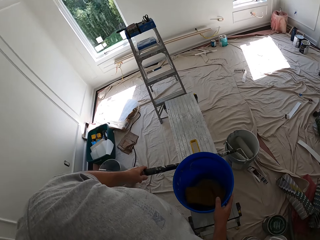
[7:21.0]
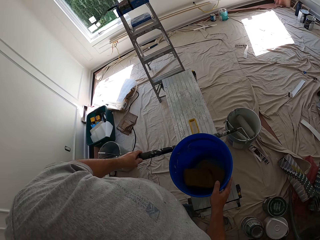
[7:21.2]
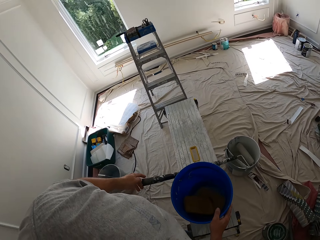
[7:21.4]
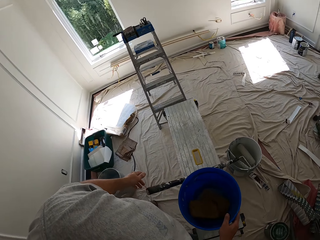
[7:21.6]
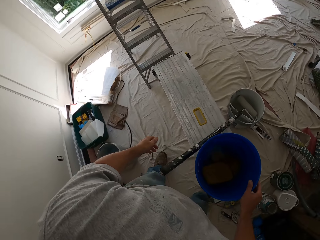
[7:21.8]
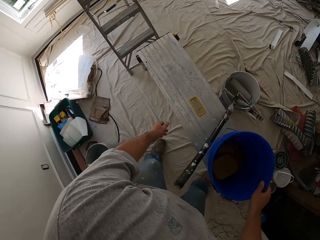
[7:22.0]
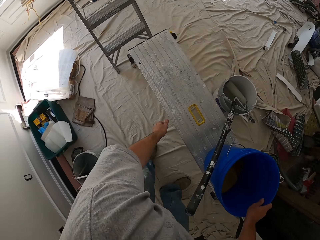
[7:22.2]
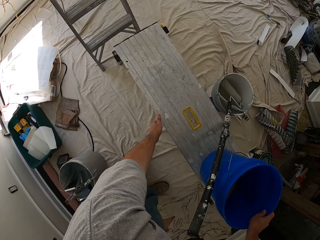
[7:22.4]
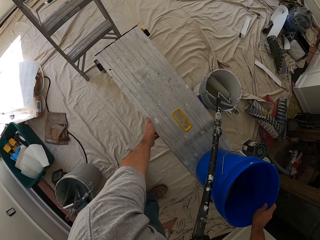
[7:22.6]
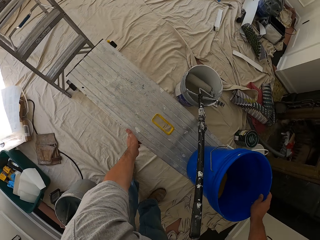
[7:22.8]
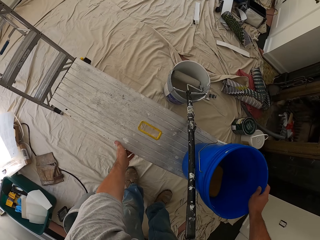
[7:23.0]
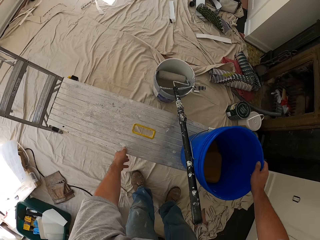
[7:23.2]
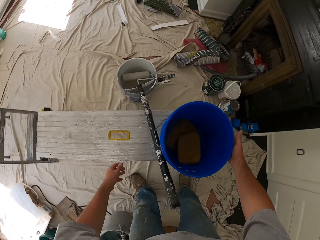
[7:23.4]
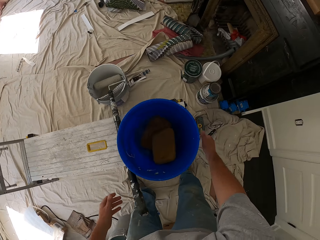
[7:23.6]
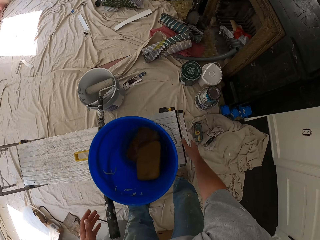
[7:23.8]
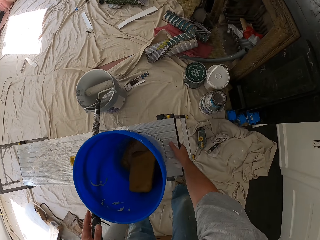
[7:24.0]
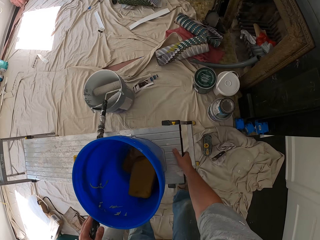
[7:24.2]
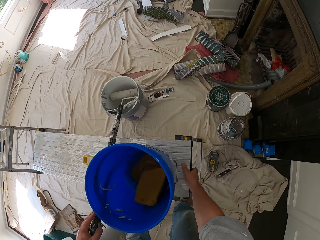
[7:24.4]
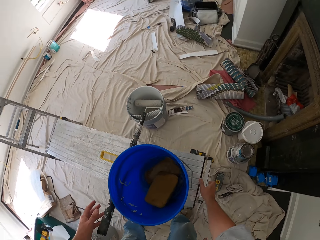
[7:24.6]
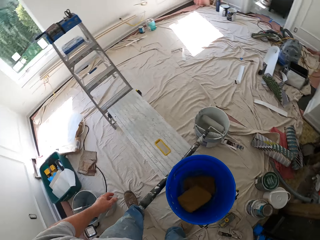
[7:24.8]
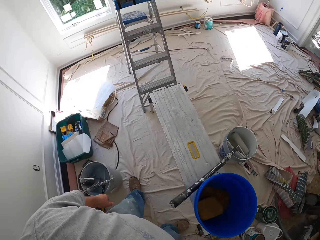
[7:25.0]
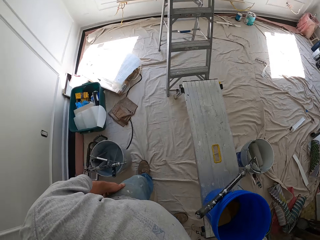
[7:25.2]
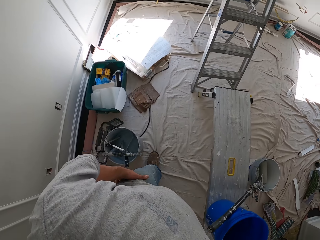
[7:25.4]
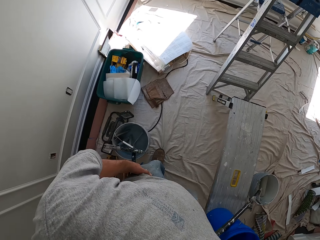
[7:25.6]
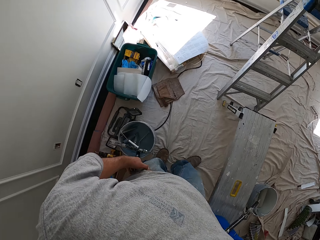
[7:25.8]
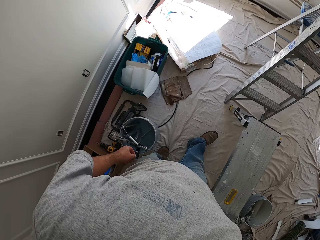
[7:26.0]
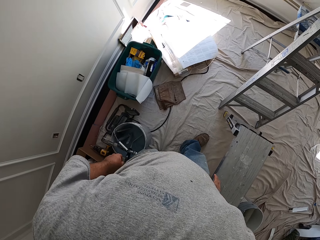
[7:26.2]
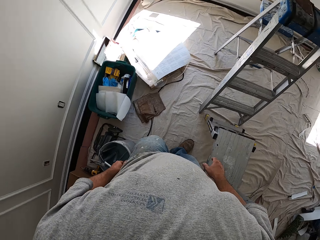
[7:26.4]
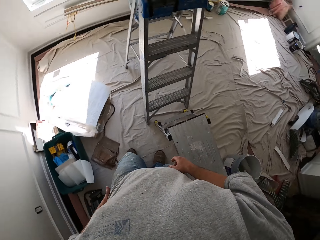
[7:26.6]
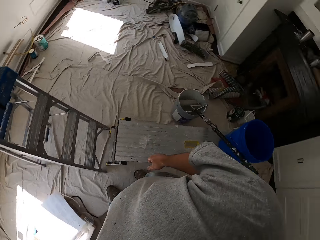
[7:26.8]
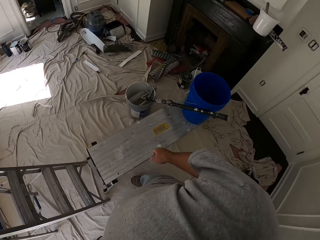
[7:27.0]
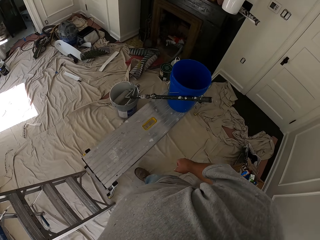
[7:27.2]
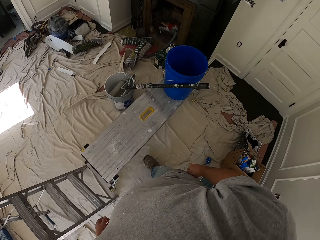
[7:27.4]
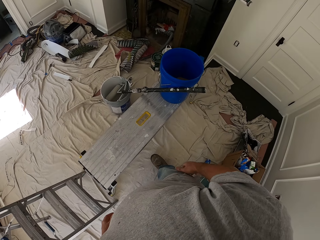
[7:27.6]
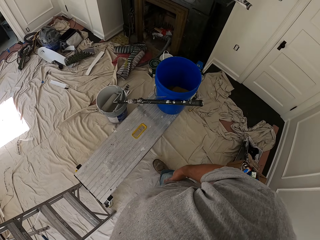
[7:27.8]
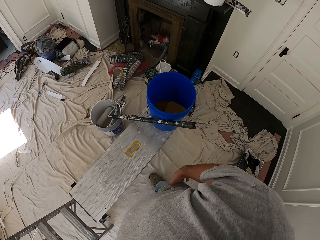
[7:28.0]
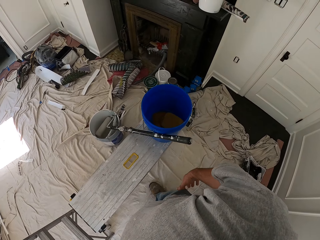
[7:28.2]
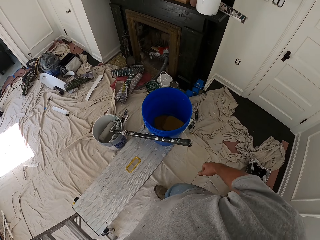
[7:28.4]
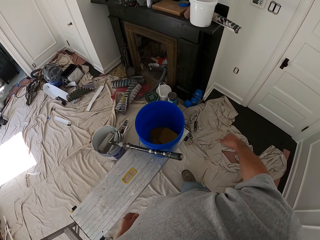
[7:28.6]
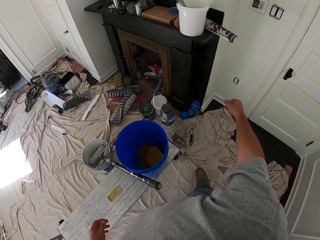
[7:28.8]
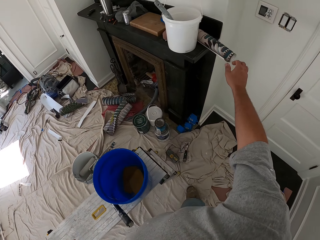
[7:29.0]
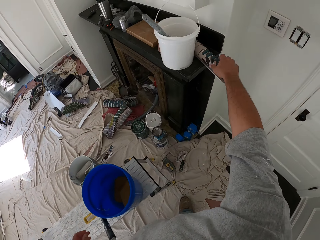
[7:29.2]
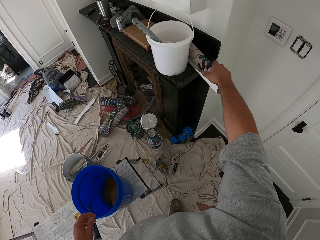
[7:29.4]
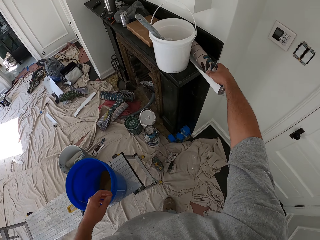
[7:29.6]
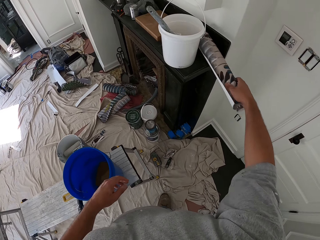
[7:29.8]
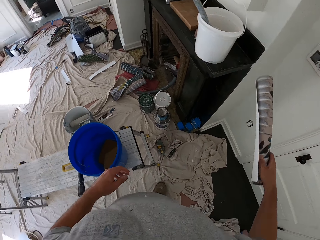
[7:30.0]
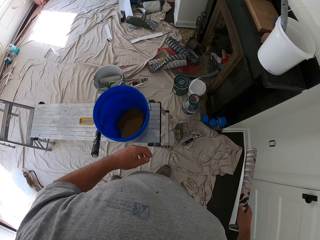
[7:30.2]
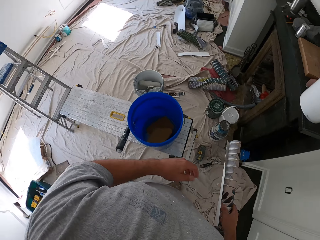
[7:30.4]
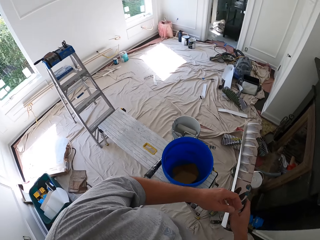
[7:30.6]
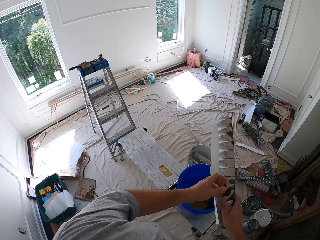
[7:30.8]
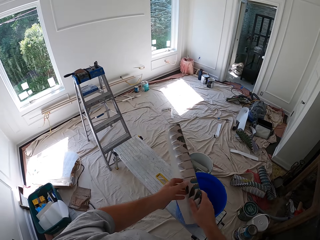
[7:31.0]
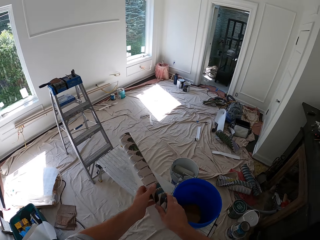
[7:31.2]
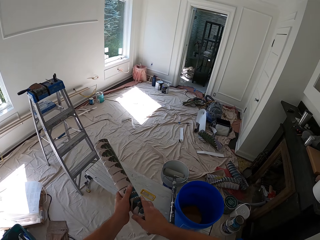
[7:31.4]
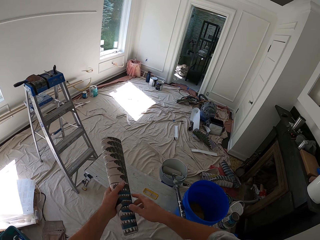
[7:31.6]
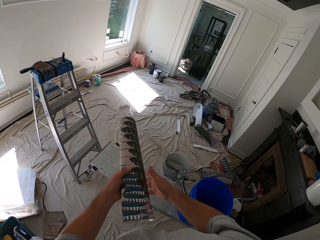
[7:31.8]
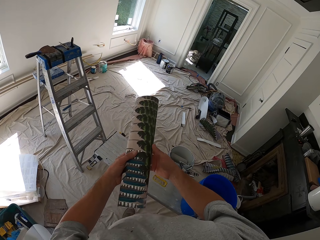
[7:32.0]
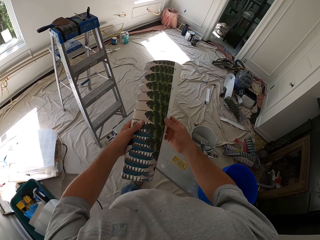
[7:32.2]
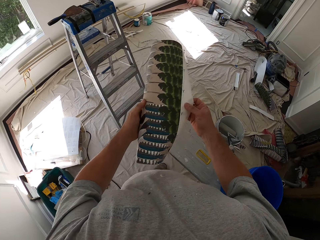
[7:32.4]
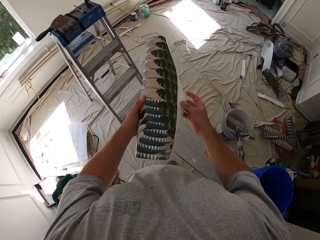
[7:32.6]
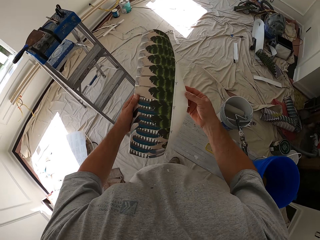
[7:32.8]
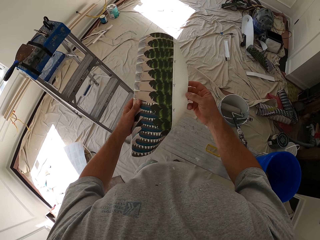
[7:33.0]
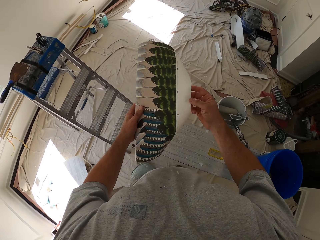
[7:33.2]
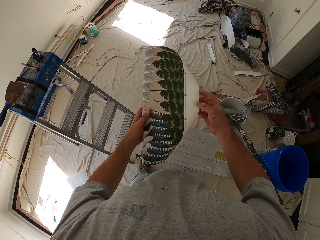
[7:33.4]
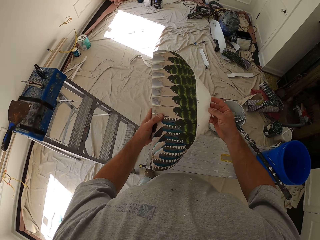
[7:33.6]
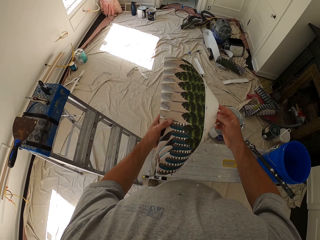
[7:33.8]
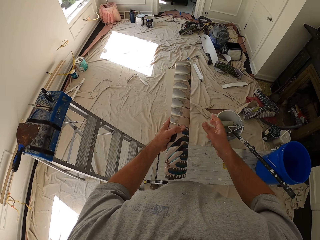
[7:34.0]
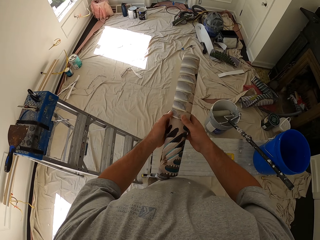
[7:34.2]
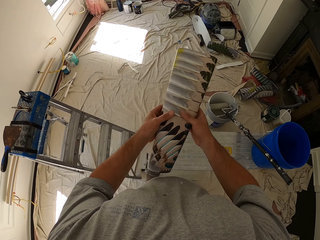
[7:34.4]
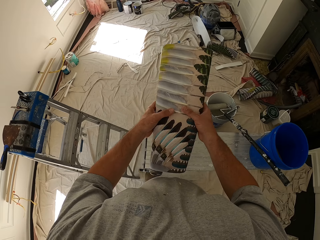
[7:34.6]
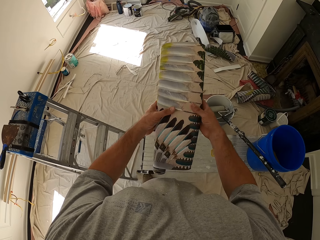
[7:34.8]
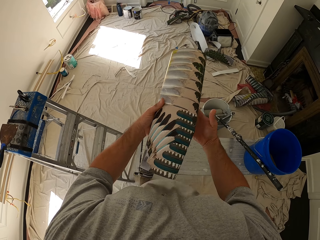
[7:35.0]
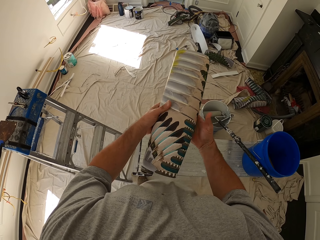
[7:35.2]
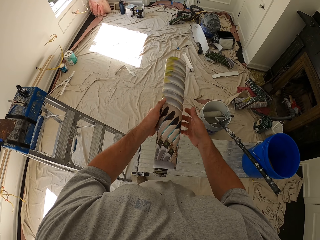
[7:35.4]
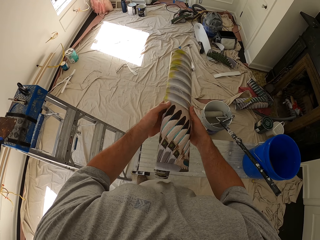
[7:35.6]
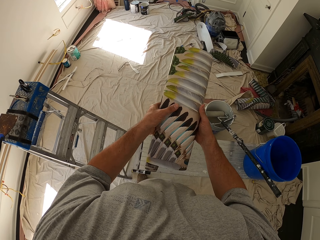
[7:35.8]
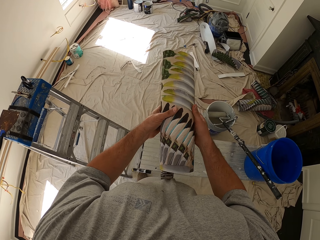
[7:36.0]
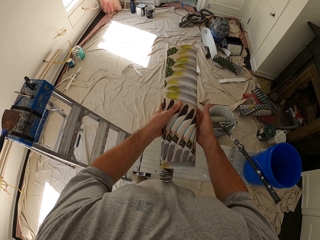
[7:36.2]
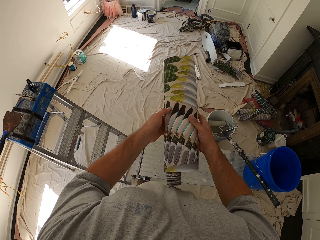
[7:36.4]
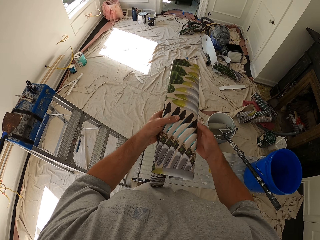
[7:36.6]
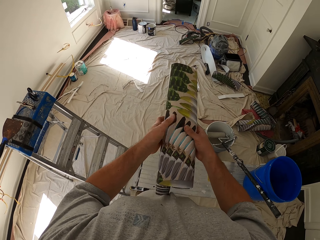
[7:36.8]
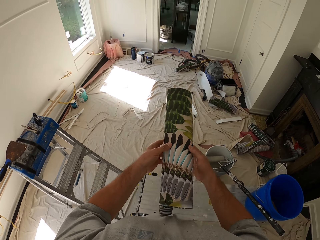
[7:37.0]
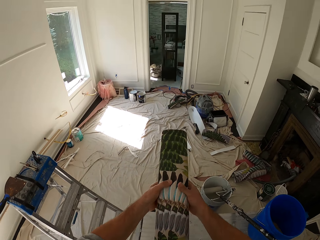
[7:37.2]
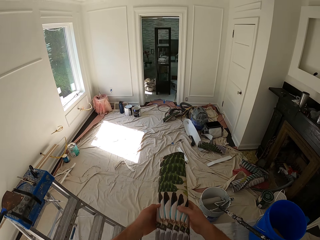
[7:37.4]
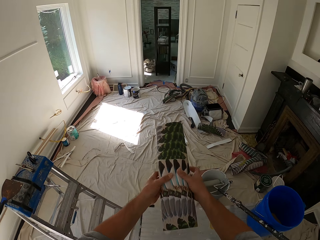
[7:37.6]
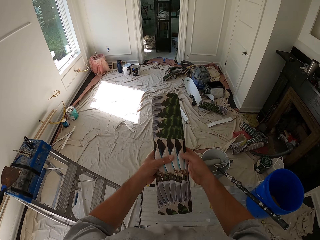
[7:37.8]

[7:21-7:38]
The camera wearer holds a paint roller. He holds a bucket. He moves a foldable bench. He moves the foldable bench again. He walks towards a ladder and turns to his right. He takes wallpaper. He carries a wallpaper roll. He unfolds the wallpaper. He adjusts the wallpaper roll.

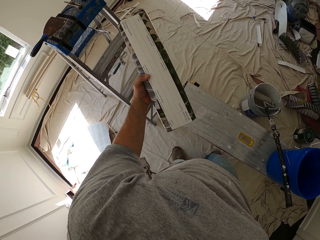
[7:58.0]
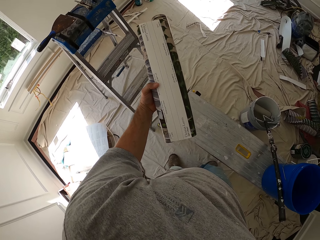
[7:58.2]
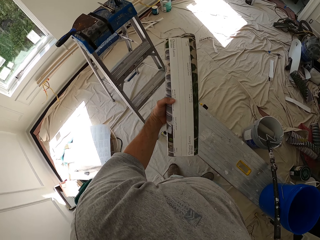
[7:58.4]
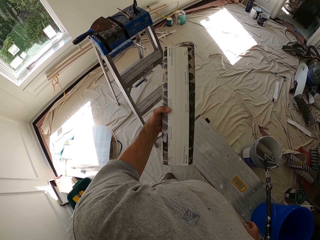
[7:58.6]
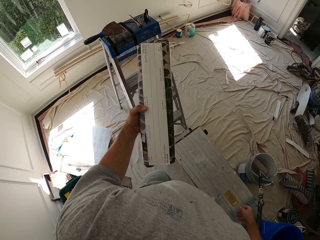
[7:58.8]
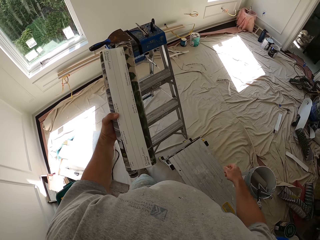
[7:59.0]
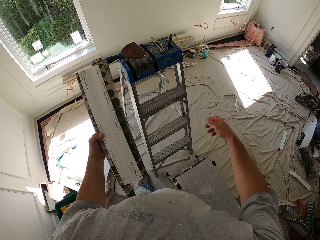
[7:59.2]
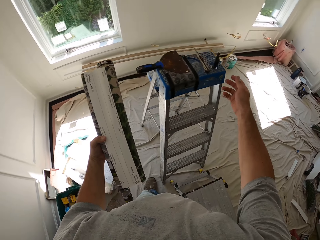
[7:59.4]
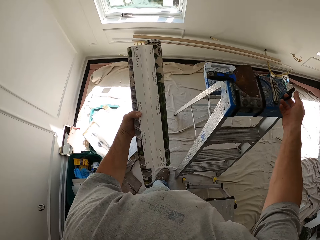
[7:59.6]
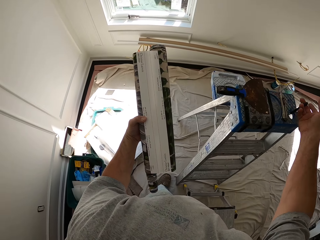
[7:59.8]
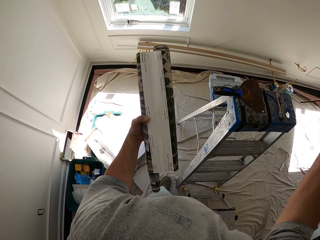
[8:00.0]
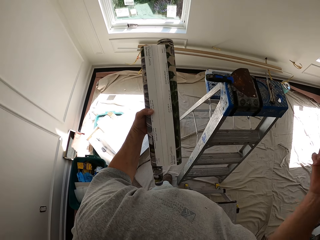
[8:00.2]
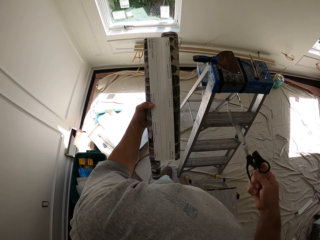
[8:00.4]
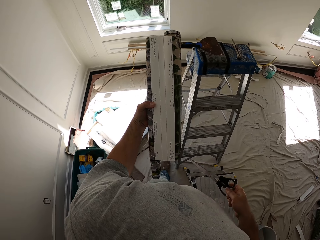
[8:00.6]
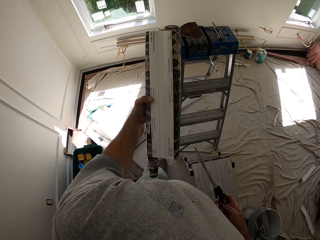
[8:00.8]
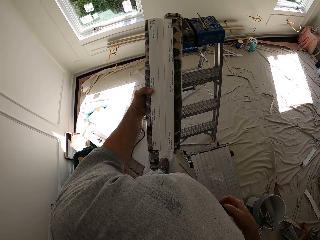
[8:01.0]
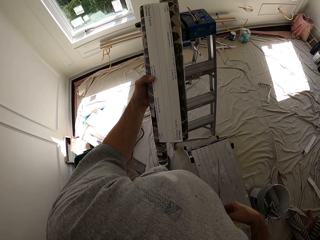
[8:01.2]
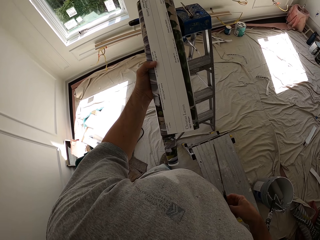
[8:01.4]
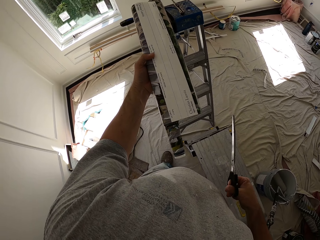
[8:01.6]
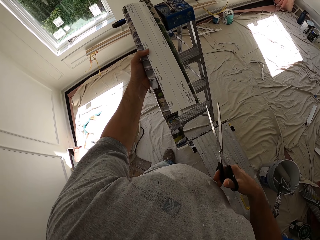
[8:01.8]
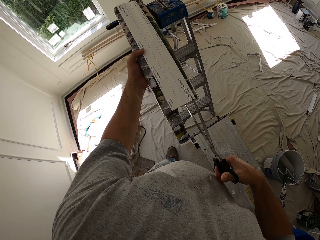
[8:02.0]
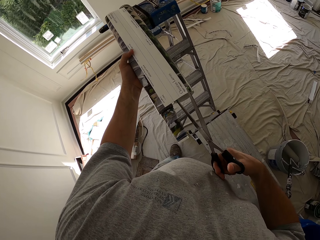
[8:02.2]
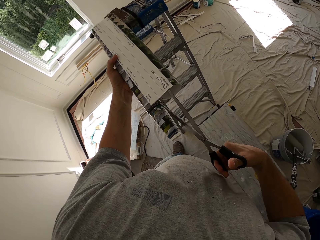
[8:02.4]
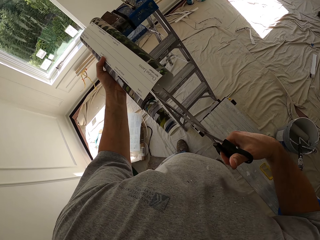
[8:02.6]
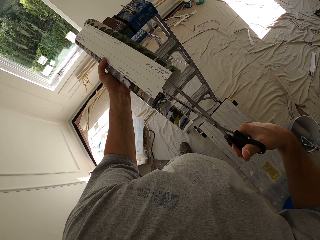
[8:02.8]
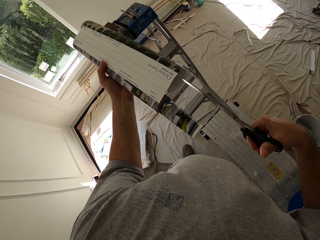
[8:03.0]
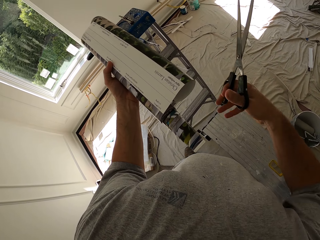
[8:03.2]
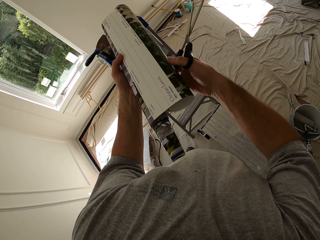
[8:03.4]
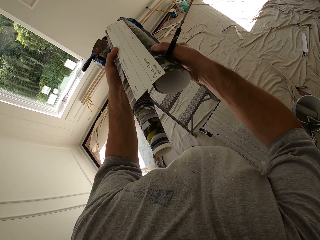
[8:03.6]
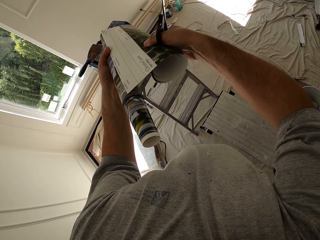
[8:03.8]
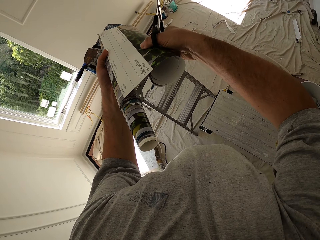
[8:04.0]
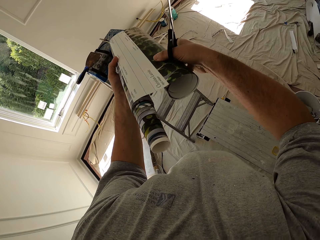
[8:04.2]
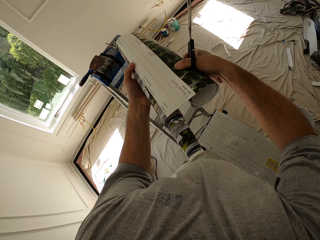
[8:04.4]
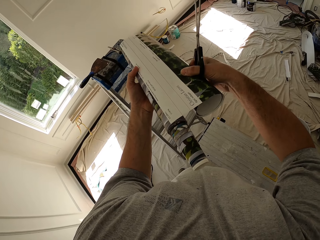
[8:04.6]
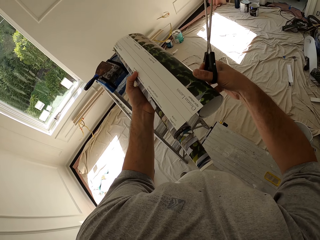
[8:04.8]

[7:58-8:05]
The camera wearer takes scissors on the ladder. They cut the wallpaper roll.
